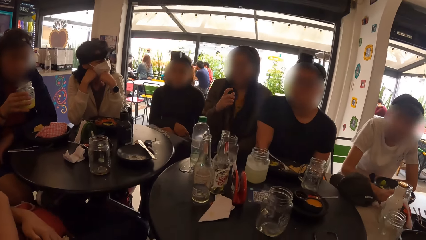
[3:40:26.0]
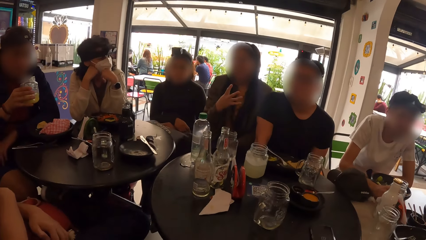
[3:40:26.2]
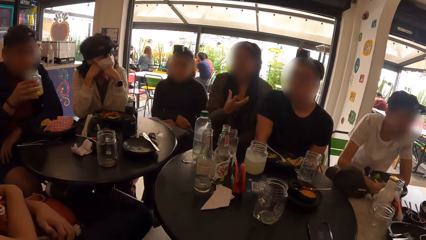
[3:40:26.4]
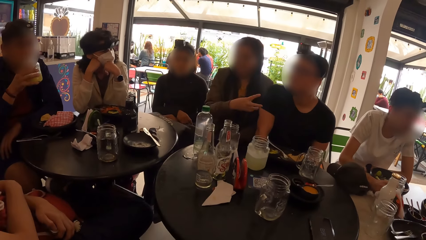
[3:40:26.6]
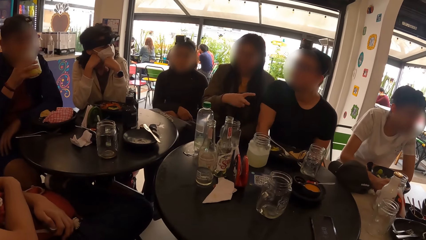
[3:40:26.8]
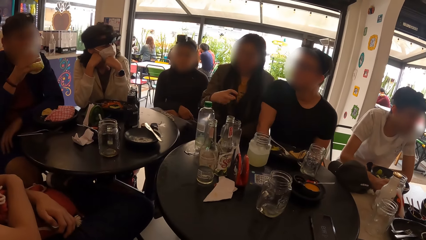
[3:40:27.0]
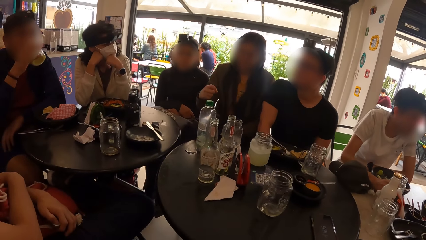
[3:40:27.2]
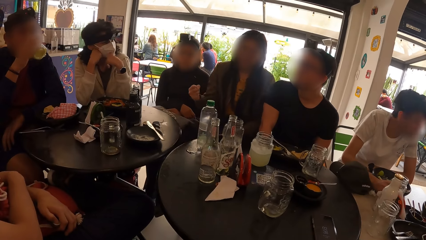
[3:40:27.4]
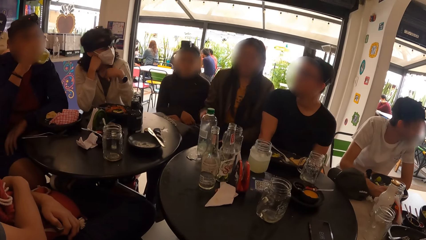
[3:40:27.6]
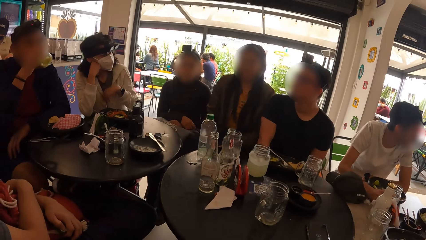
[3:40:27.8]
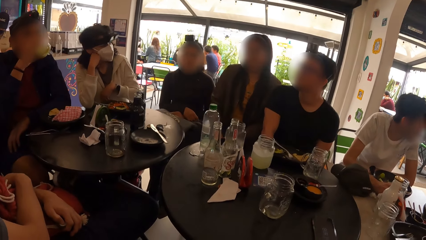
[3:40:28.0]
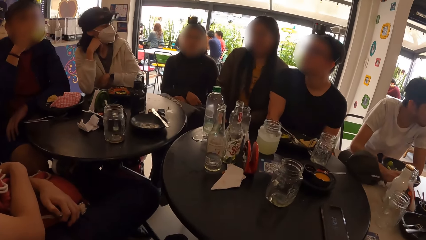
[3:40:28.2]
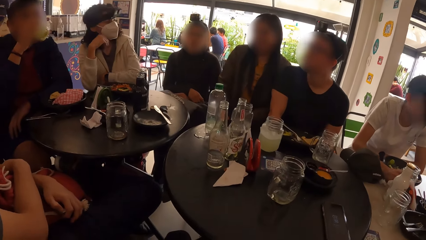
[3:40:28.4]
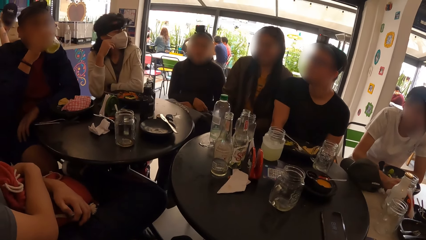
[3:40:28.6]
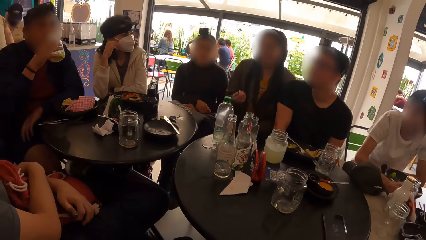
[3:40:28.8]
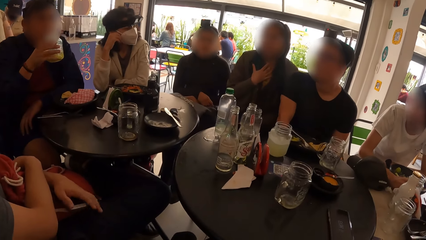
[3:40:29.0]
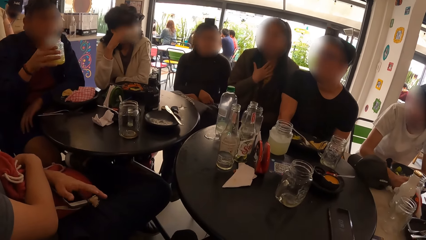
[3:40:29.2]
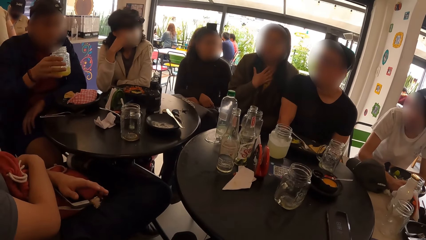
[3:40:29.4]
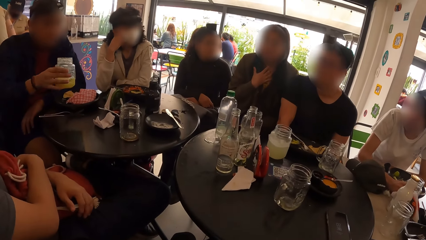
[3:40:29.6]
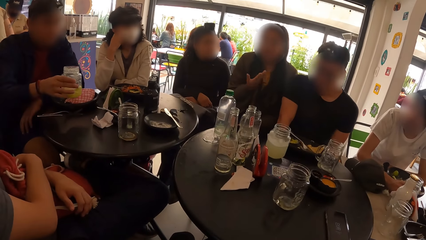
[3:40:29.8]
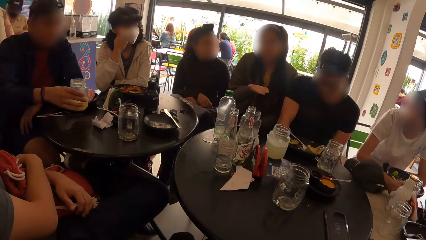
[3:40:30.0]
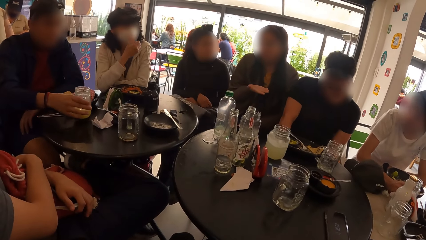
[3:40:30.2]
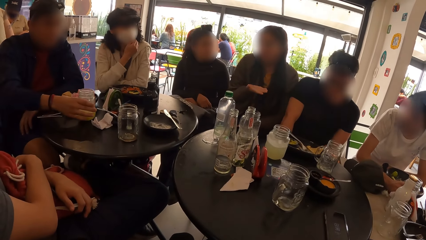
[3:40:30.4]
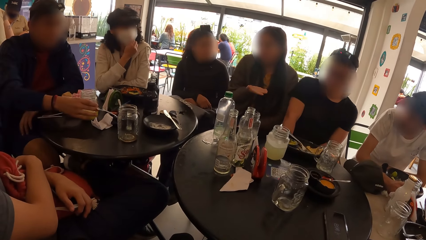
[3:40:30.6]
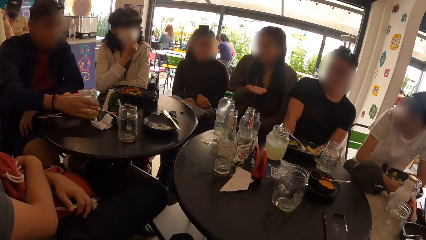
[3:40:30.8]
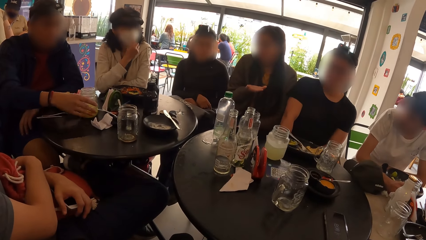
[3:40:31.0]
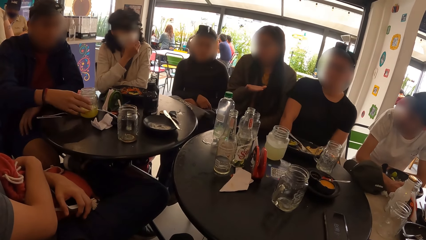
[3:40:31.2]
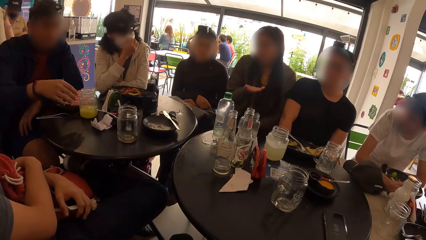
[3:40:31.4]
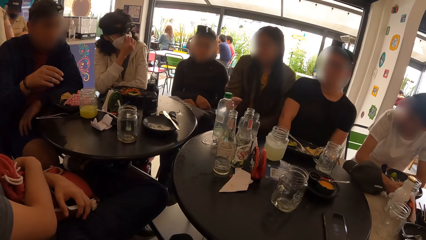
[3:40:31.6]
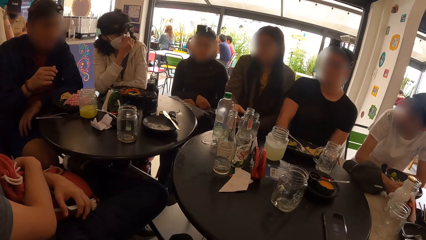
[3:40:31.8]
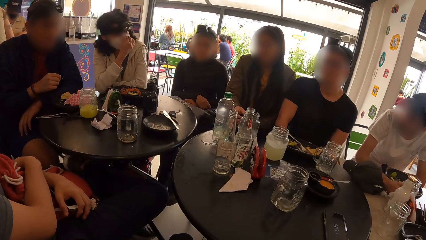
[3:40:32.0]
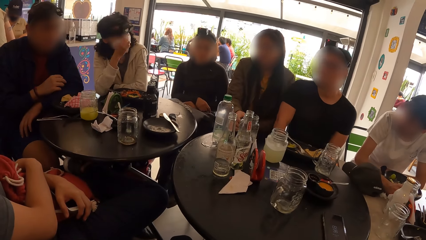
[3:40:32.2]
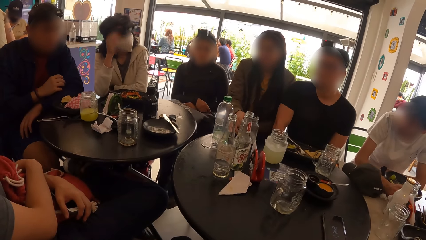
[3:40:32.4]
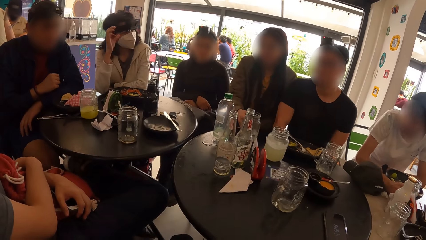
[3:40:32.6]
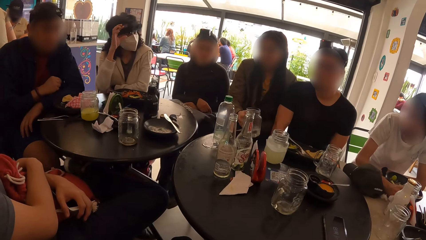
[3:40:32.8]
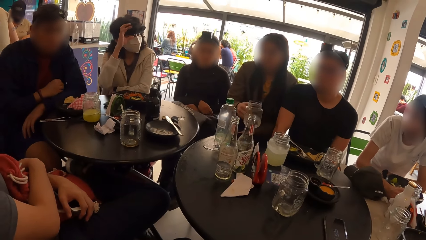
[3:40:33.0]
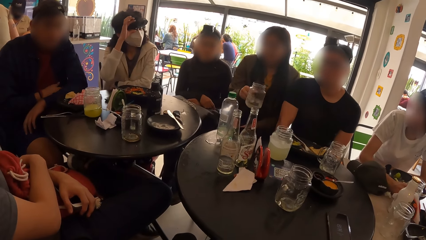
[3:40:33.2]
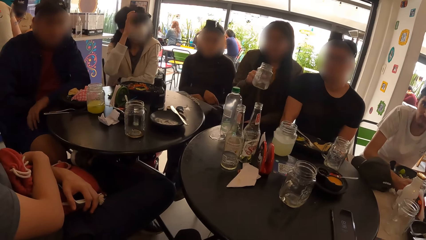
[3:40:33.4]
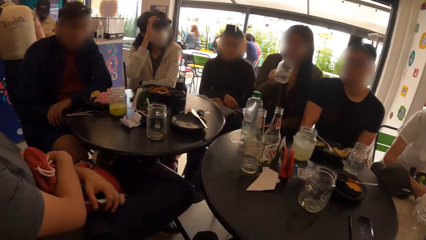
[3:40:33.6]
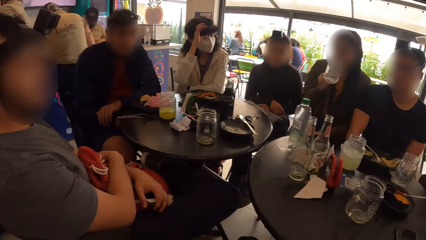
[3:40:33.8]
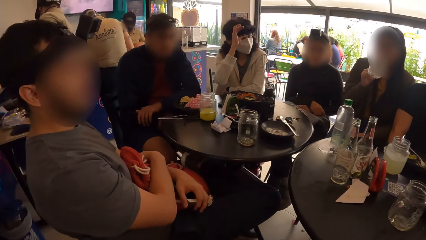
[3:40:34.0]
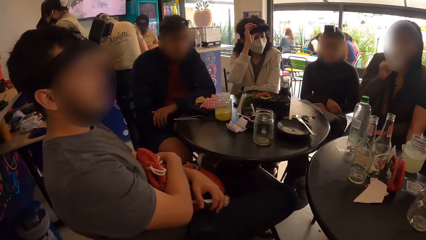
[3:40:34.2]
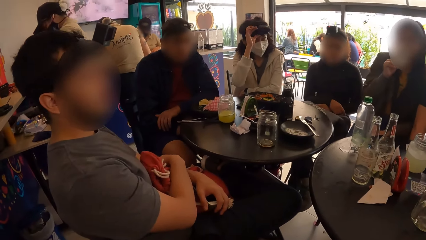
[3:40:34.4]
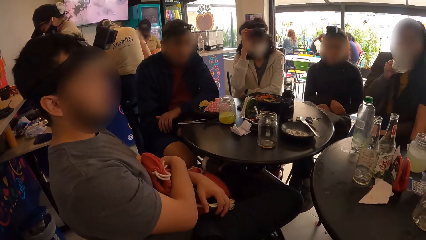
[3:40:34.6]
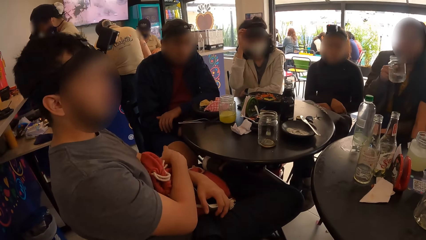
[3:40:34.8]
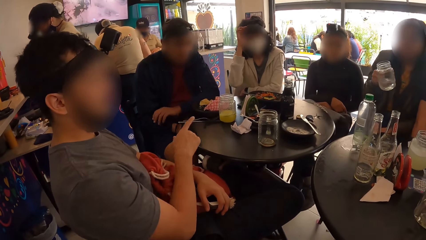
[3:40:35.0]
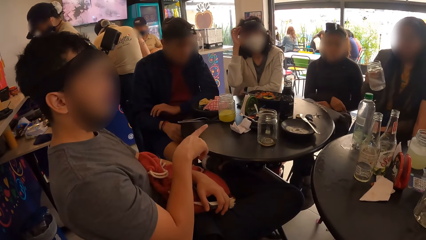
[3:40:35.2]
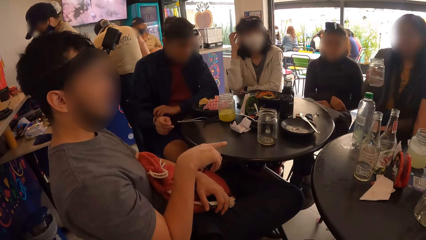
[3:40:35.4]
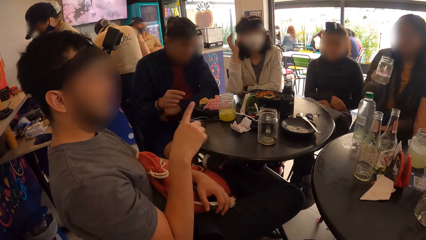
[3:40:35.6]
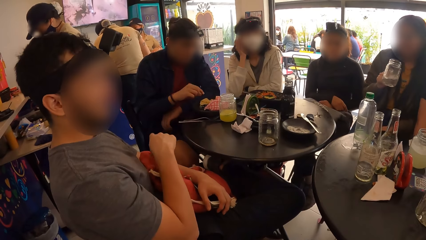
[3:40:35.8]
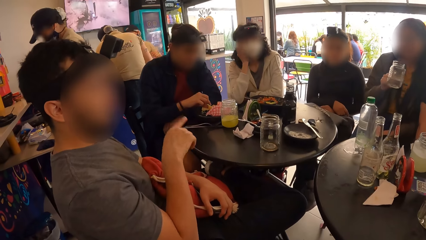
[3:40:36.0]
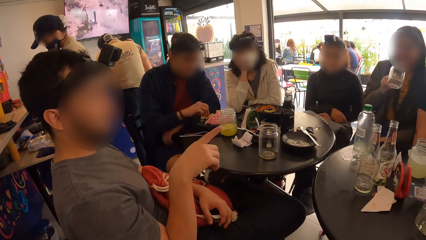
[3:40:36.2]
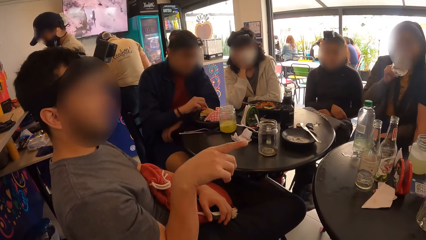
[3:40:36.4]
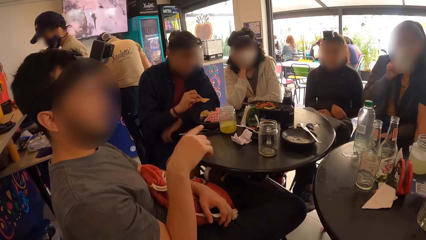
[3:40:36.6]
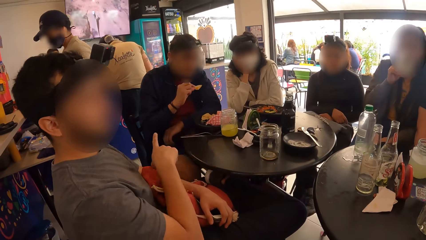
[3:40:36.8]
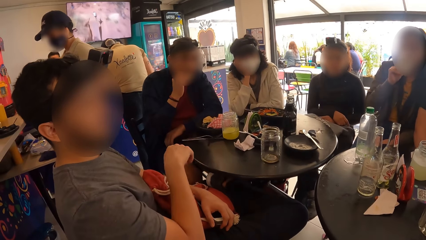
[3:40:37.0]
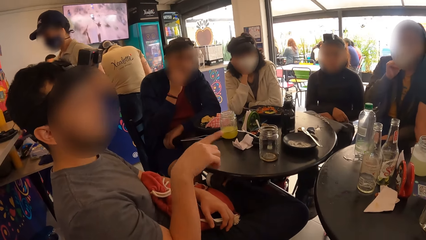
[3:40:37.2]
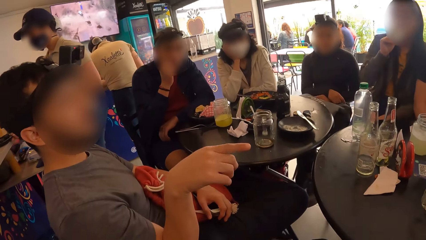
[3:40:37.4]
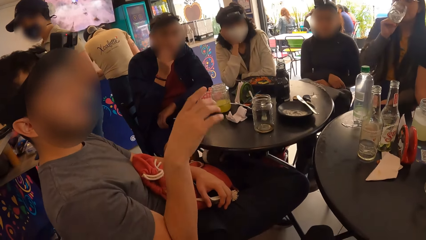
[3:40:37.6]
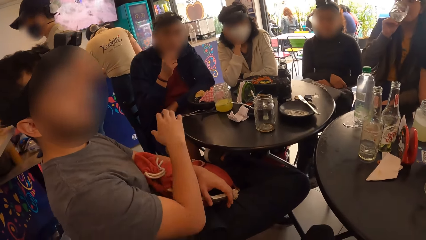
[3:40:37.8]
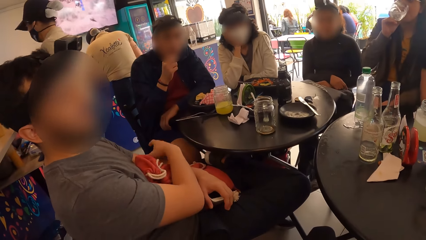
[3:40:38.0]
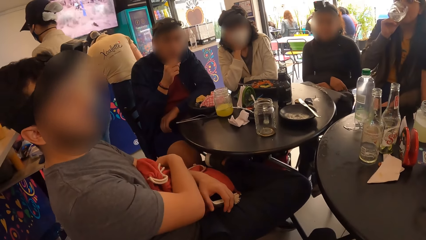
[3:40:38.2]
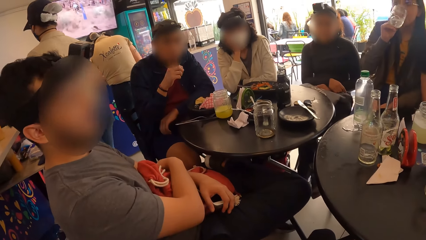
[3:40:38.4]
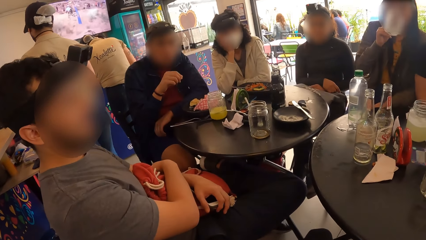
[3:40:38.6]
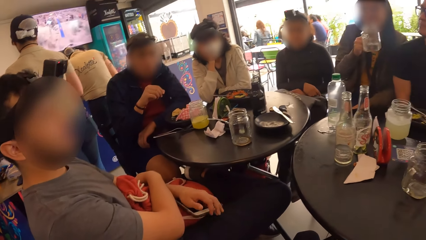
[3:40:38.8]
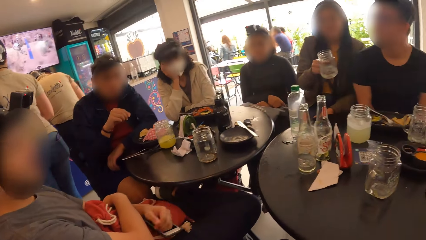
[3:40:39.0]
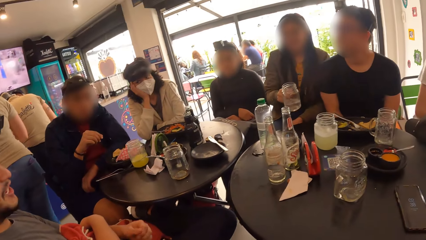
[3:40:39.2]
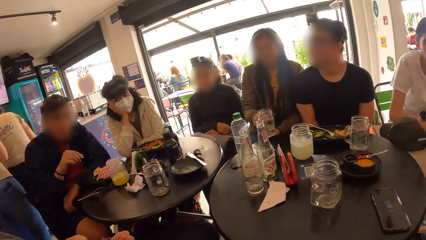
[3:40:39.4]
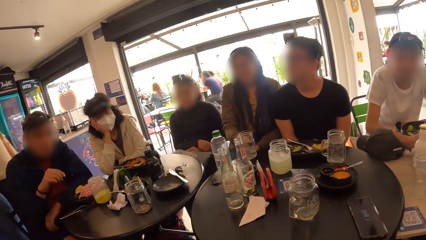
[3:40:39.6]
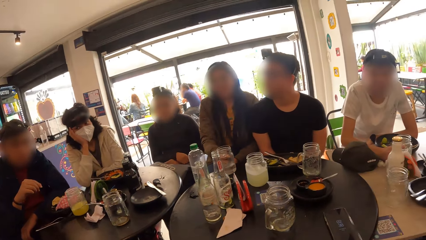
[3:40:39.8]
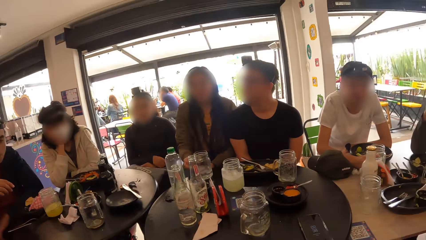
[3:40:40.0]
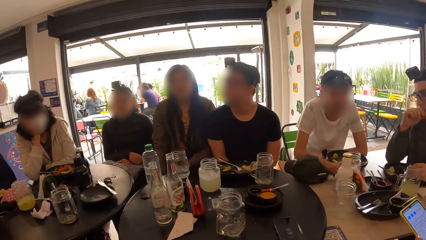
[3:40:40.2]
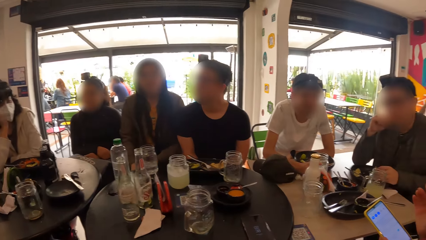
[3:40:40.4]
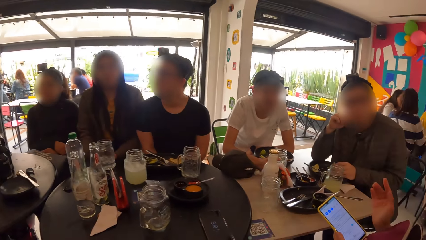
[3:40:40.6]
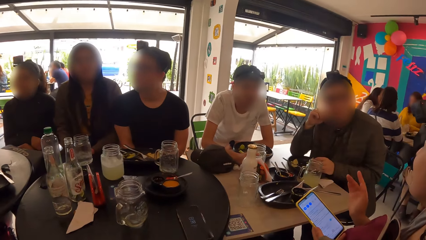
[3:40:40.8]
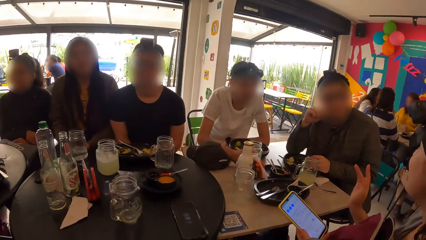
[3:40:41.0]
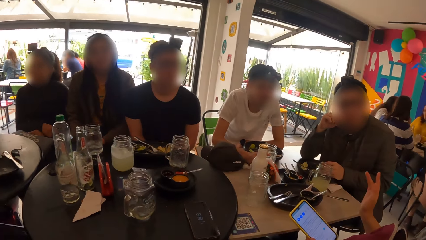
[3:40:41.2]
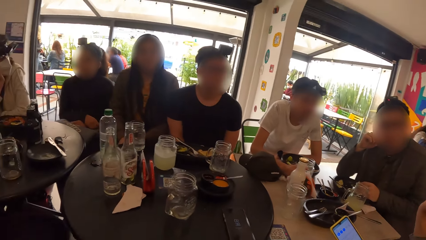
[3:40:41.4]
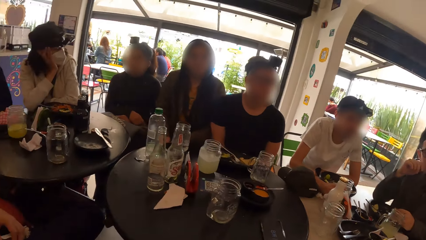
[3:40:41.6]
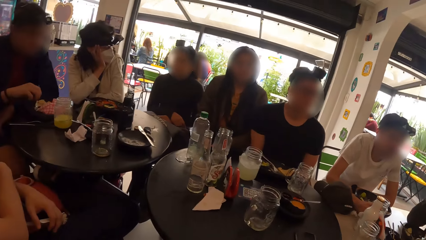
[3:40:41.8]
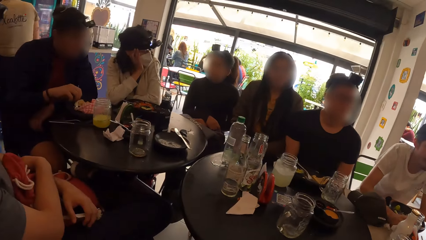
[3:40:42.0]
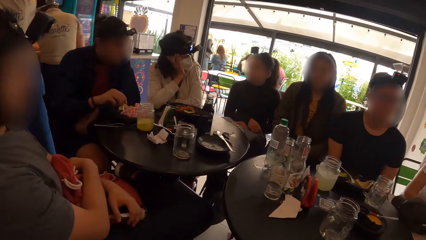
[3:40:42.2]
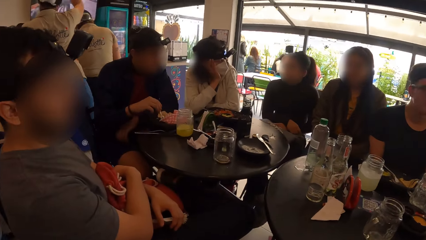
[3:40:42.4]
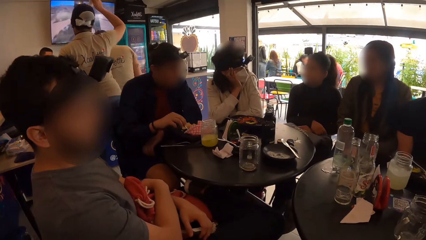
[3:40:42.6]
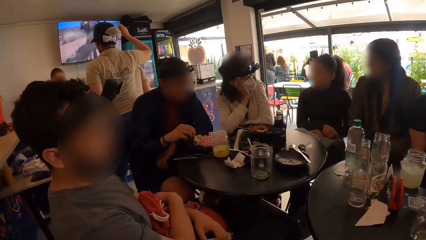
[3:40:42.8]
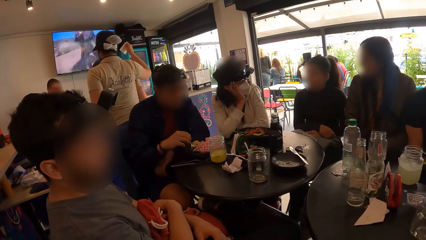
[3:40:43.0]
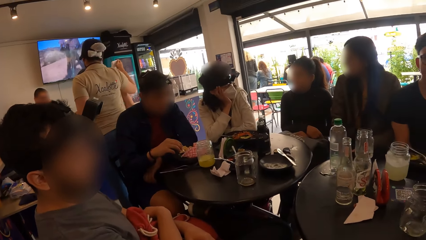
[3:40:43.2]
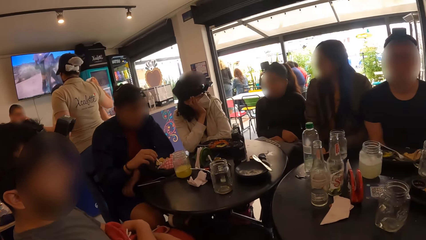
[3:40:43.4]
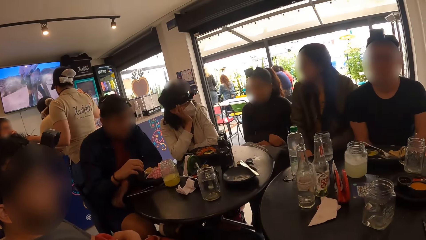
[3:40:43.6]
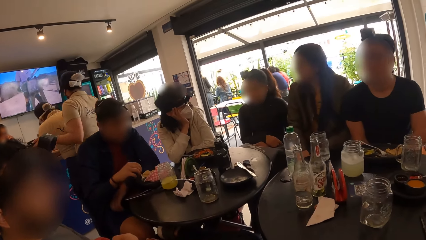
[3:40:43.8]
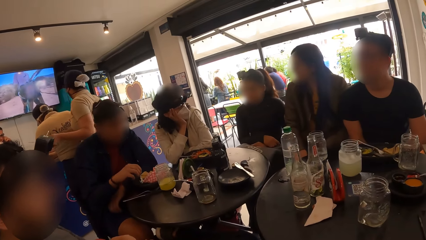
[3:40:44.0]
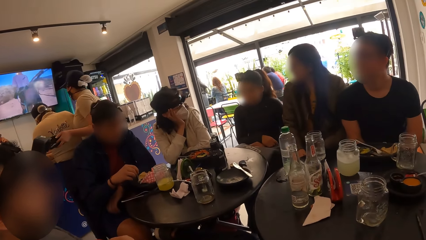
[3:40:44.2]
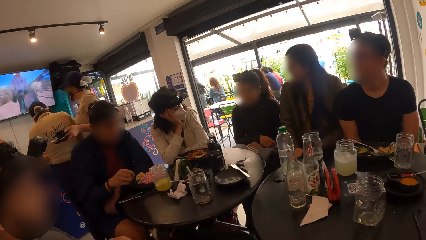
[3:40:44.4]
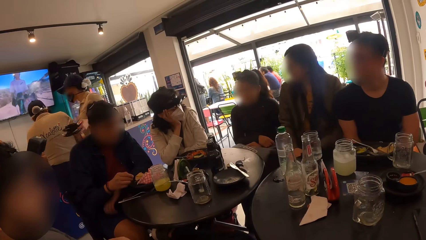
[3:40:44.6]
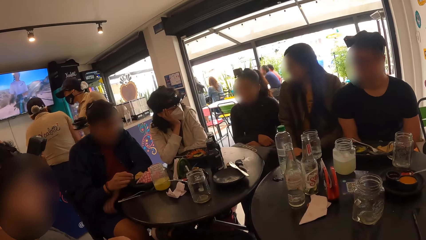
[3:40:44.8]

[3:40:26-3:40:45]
A man shakes the glass cup with his right hand, drinks from the glass cup in his right hand, and places the glass cup on the table with his right hand. A woman picks up the glass cup on the table with her right hand. Another woman adjusts her camera with her right hand. The first woman drinks from the glass cup in her right hand. Another man gestures to the camera wearer. The first man eats chips from his plate with his right hand. The camera wearer looks around. The first woman places her glass cup on the table with her right hand.
